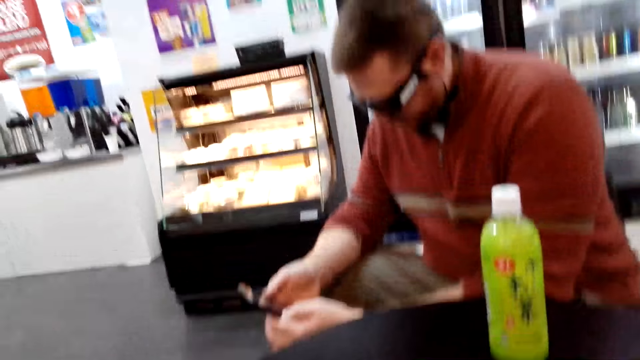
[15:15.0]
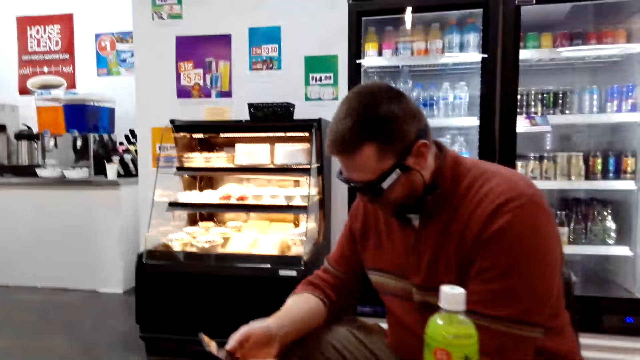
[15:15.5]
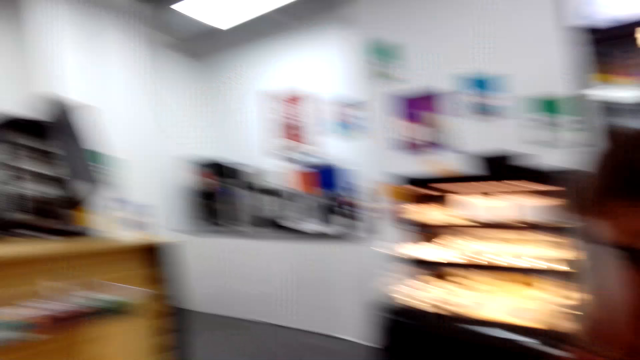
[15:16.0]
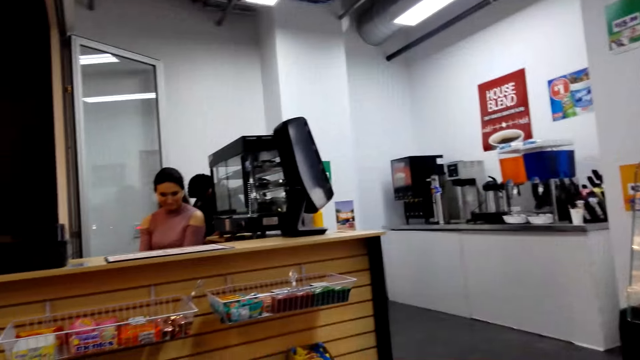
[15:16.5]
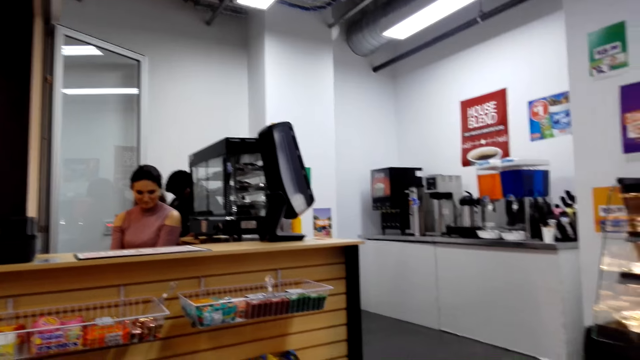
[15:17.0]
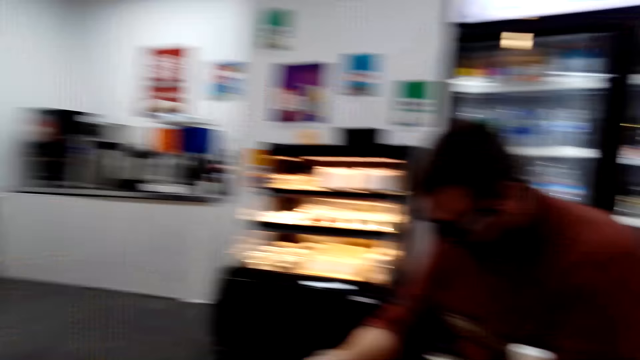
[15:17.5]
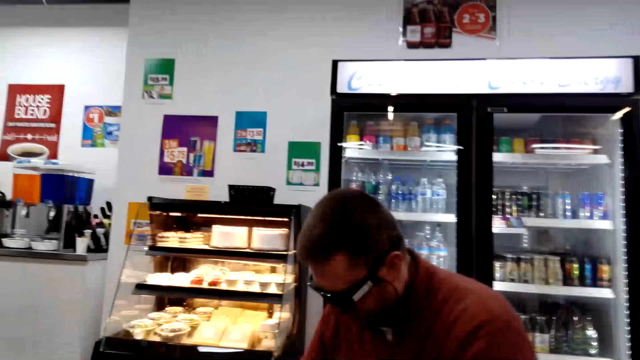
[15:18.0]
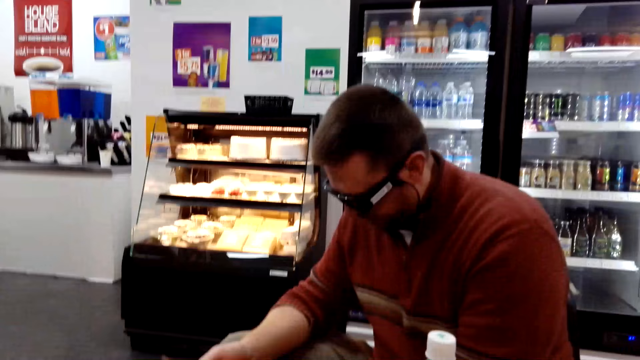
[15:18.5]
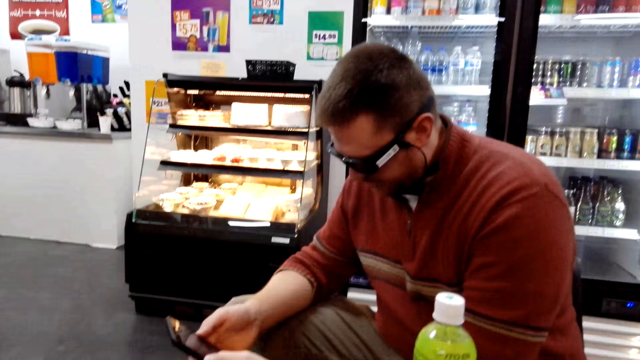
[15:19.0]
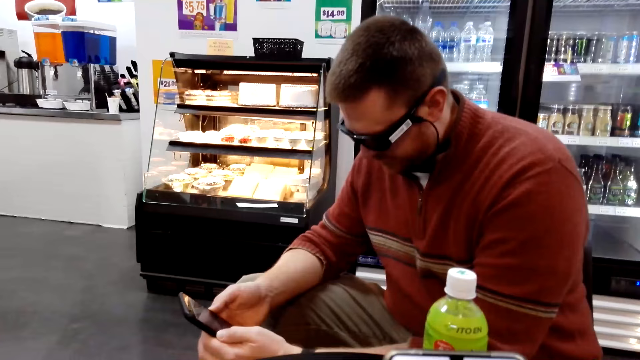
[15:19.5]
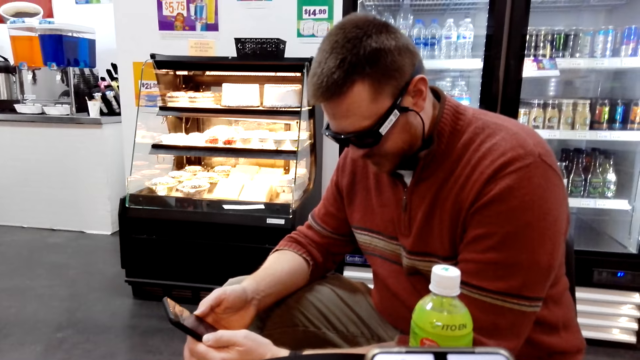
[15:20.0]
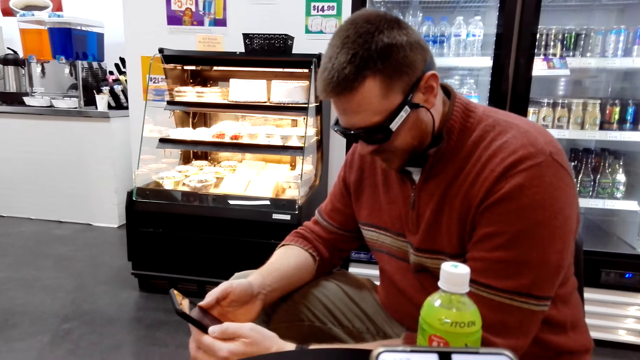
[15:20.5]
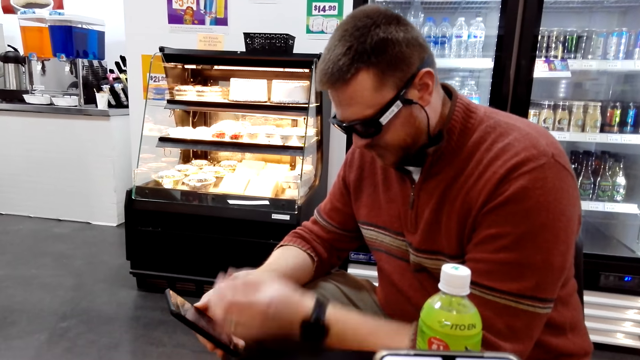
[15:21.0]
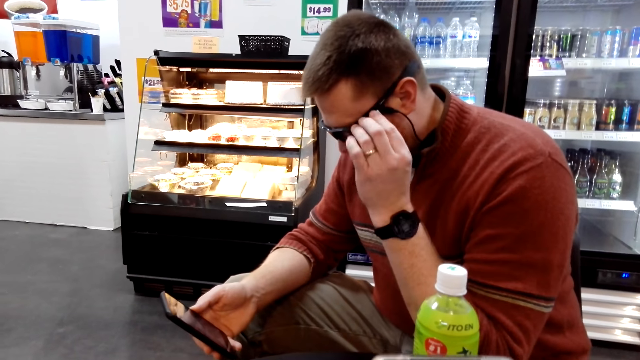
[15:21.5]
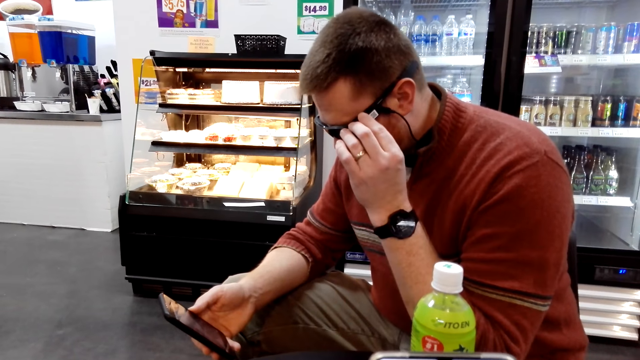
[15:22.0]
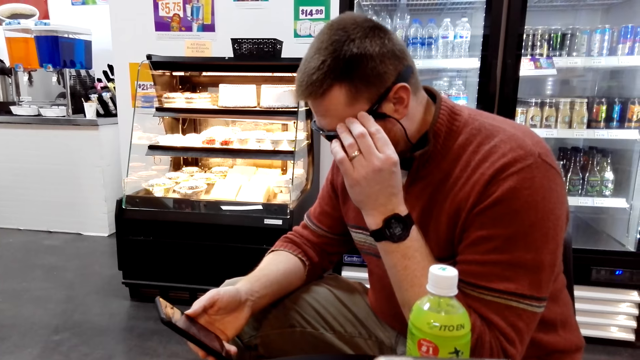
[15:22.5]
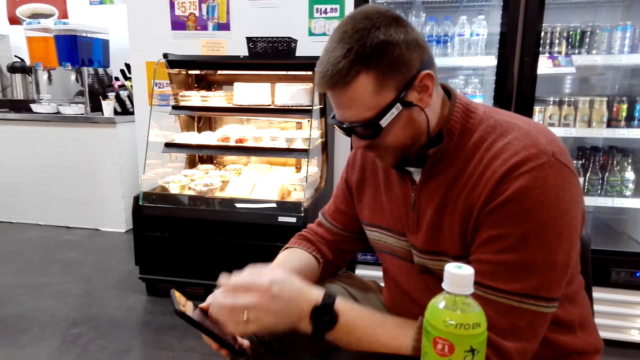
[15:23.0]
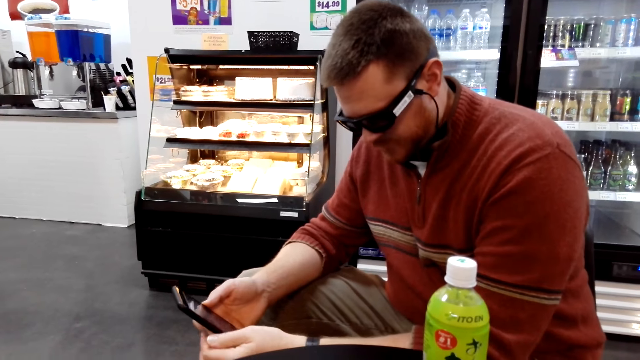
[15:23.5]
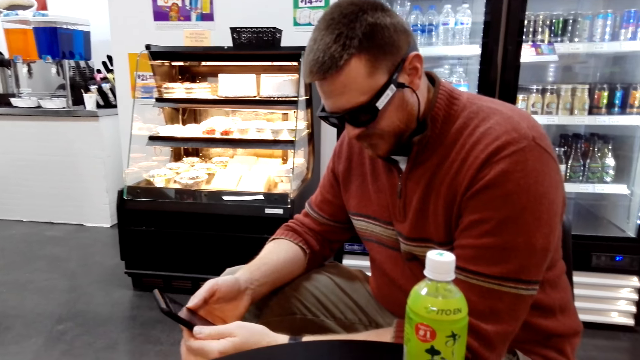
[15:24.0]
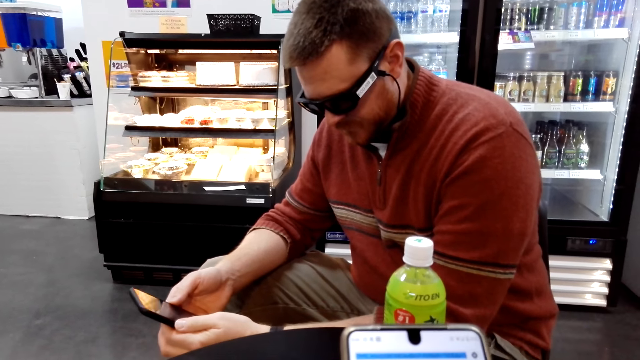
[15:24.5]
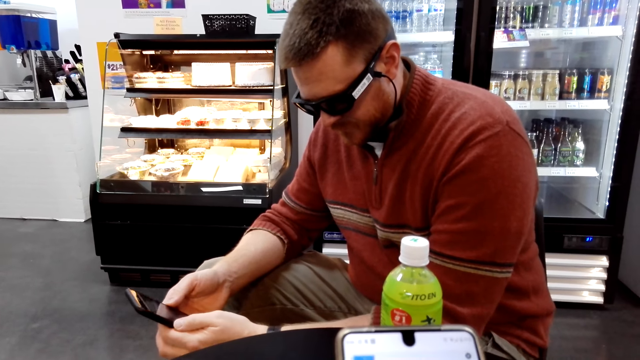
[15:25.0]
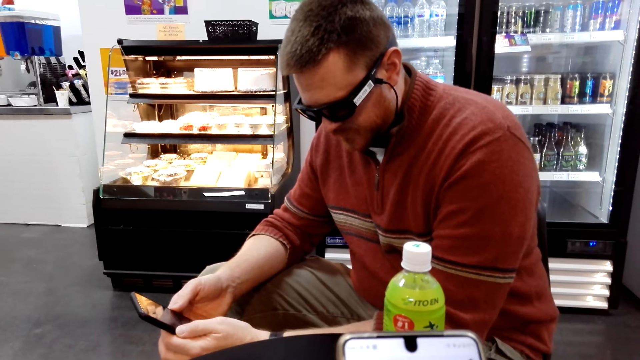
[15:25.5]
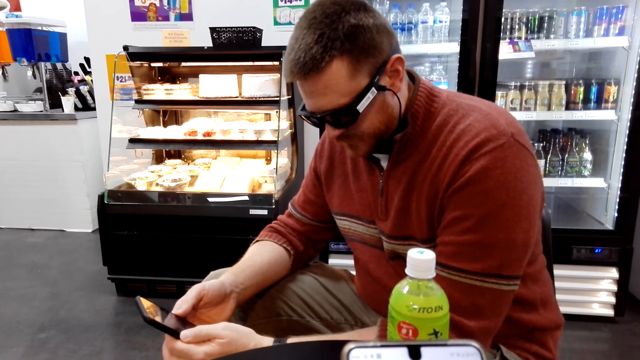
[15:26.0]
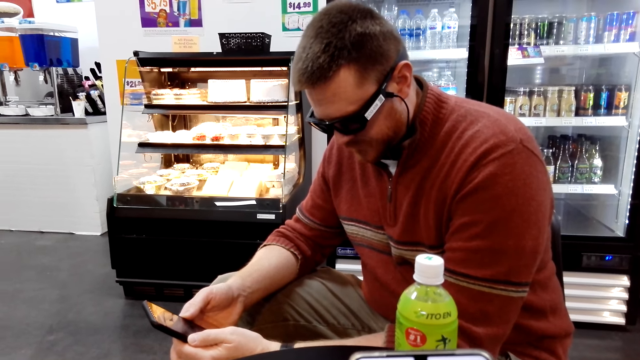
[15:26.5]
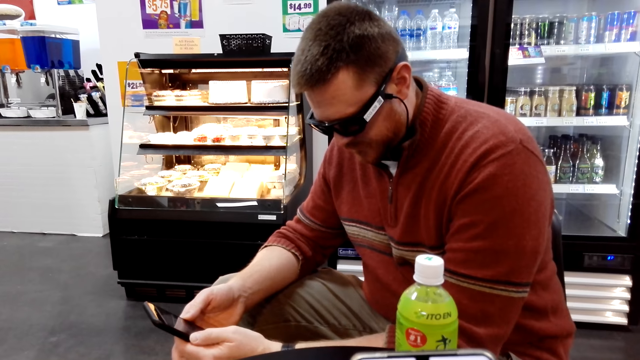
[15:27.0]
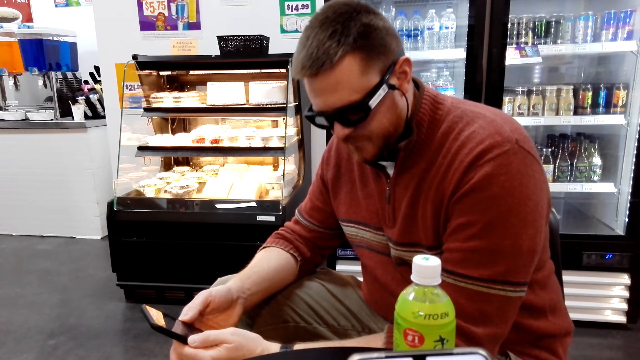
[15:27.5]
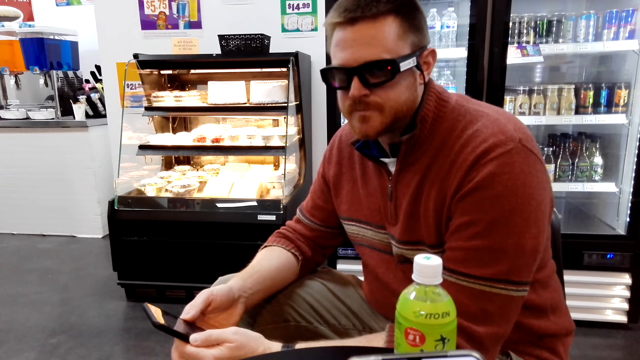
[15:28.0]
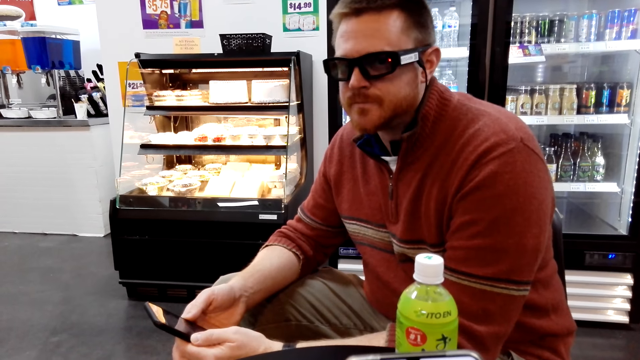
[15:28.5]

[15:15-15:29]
The camera wearer looks around the shop. A man operates the phone. The man pulls his hand off the phone, adjusts his glasses, pulls his hand off the glasses and holds the phone with both hands. The camera wearer operates a phone.

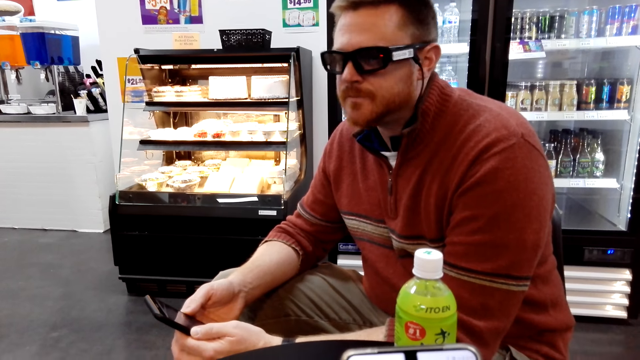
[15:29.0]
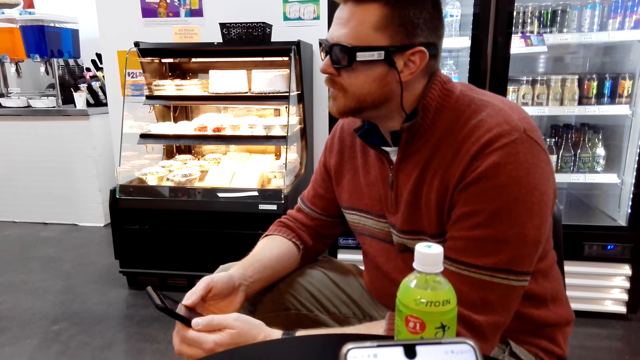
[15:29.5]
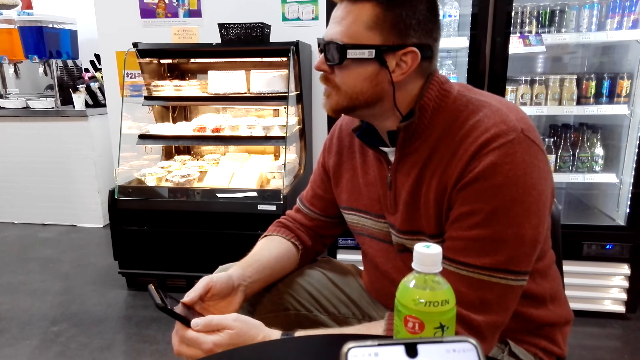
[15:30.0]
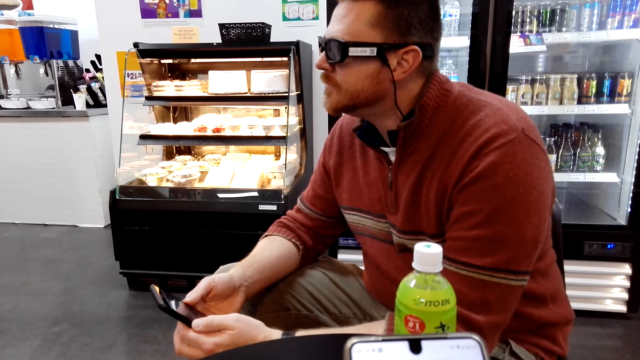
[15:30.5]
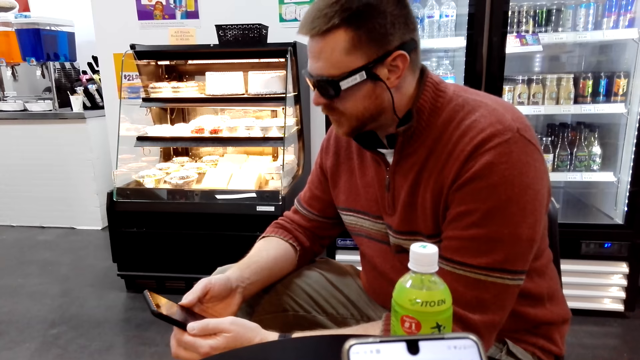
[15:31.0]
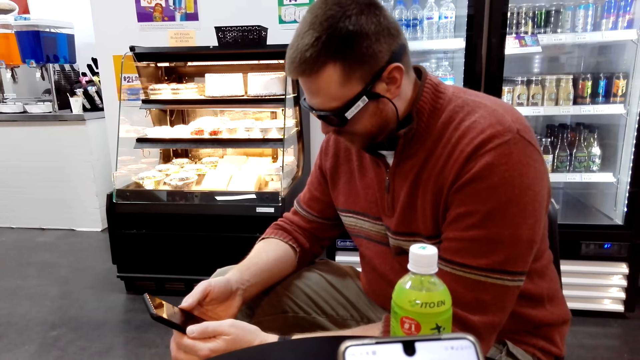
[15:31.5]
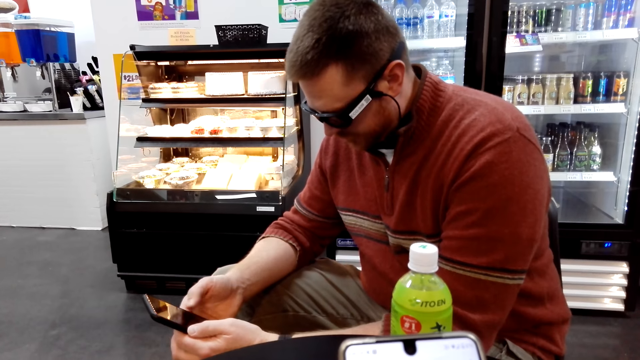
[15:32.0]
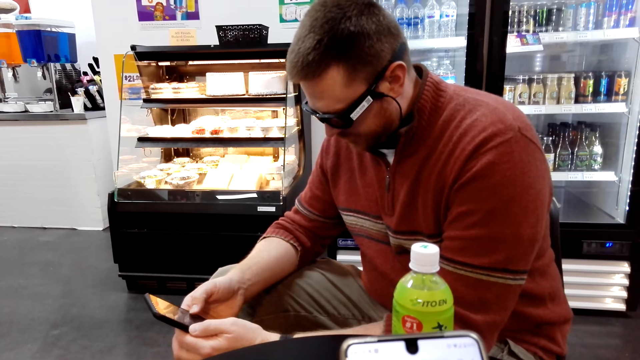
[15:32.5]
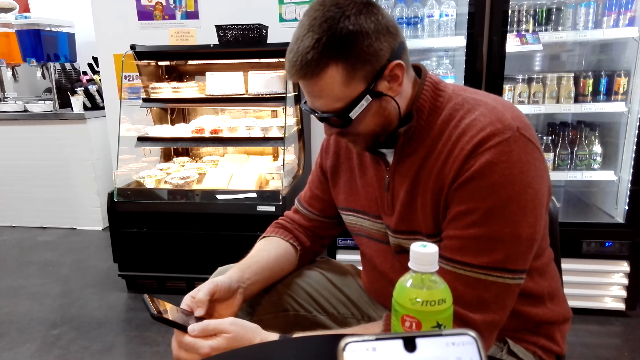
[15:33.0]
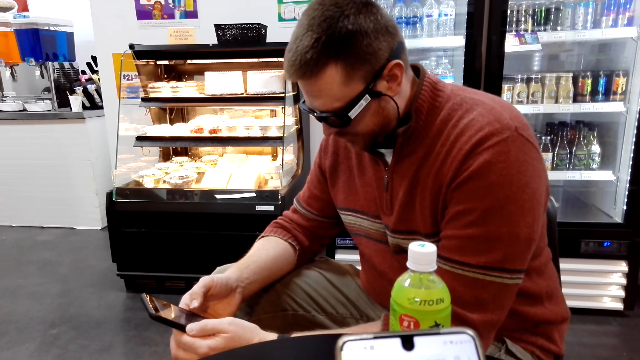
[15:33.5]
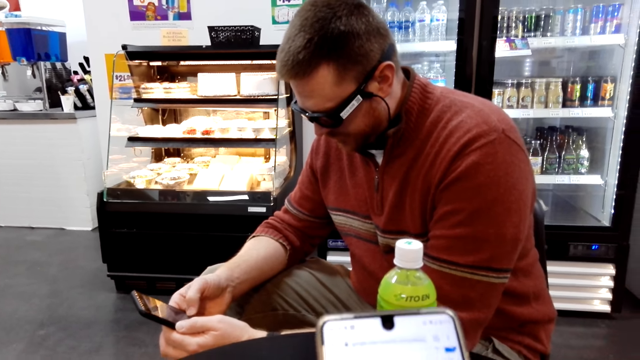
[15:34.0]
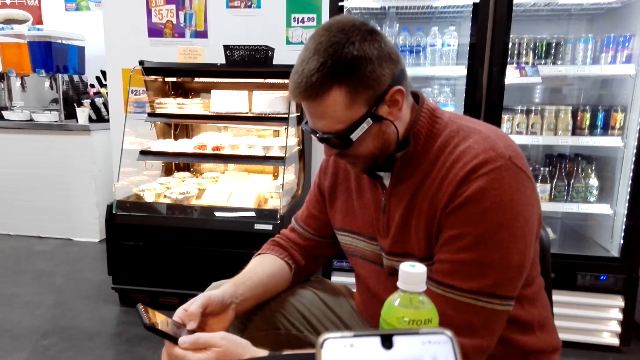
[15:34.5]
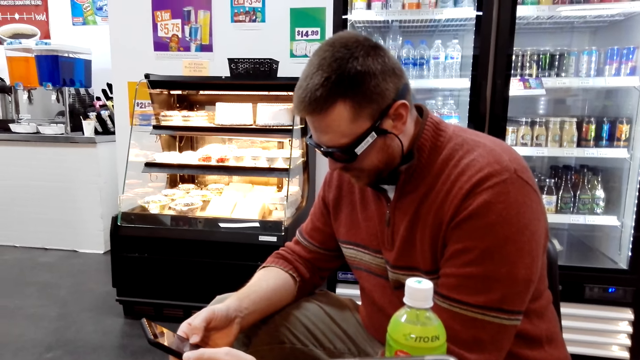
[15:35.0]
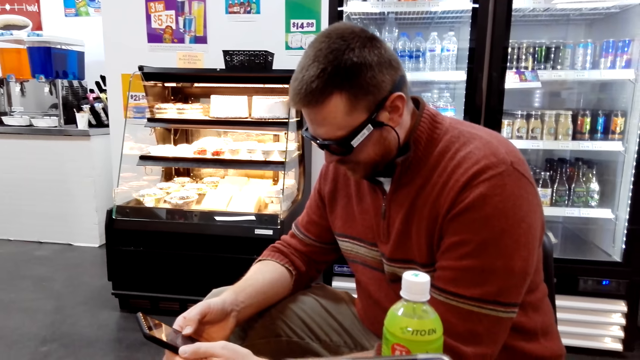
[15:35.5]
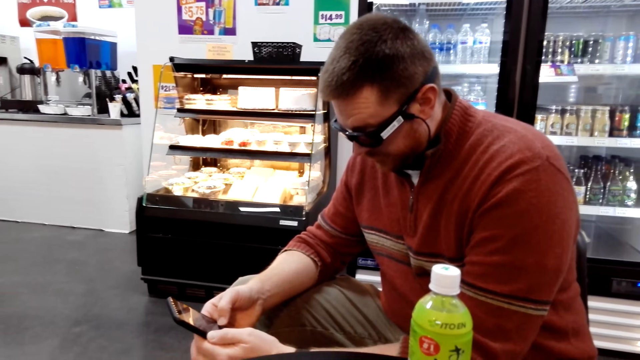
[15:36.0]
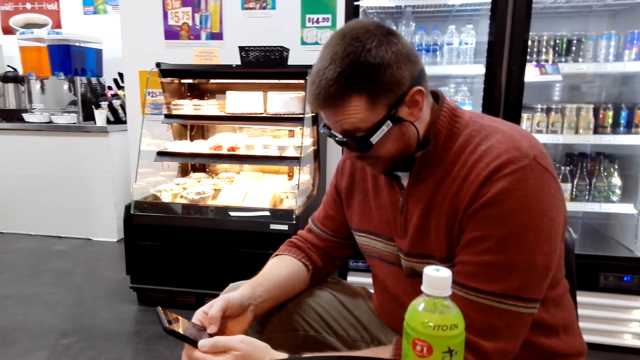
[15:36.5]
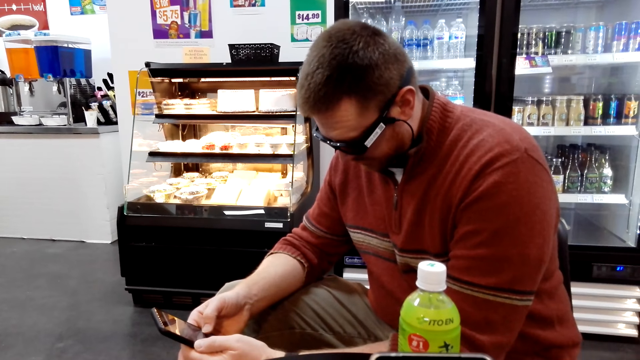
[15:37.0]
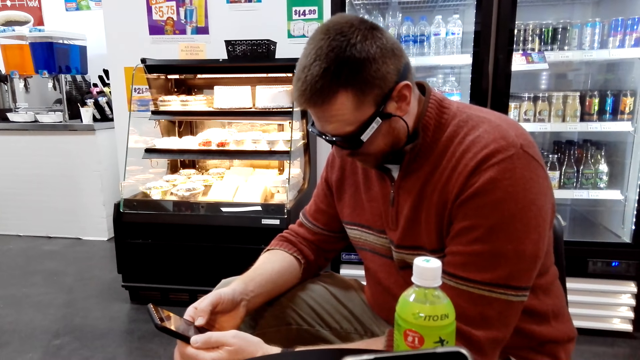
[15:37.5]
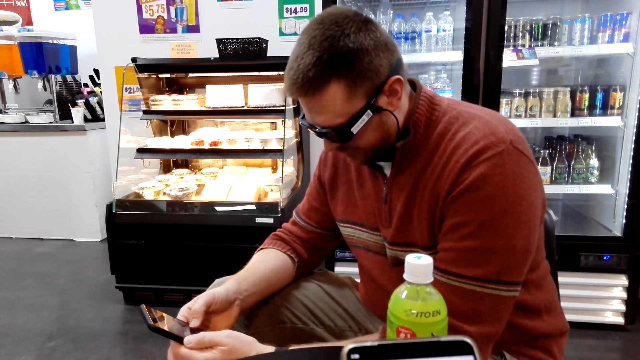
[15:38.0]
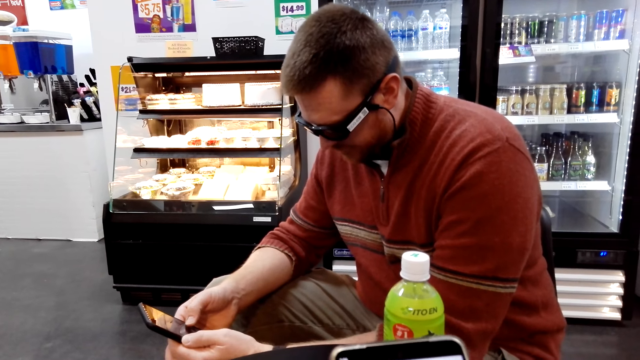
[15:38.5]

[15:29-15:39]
A man operates the phone. The camera wearer operates a phone.
